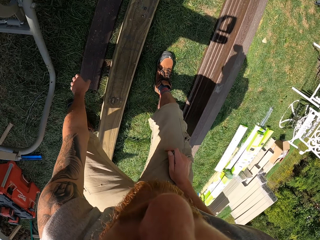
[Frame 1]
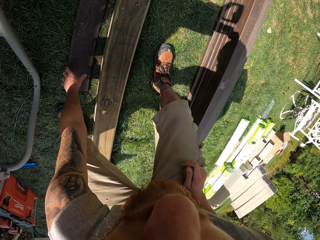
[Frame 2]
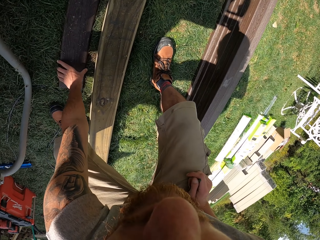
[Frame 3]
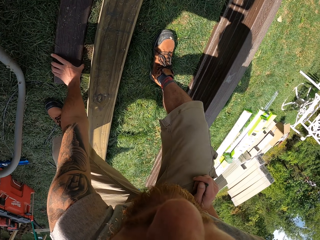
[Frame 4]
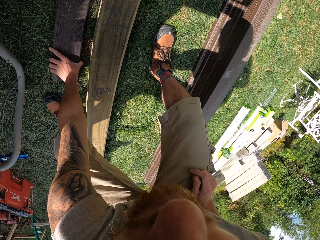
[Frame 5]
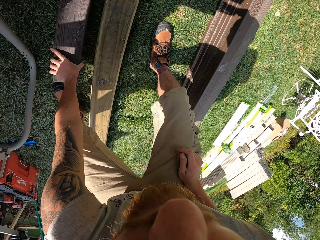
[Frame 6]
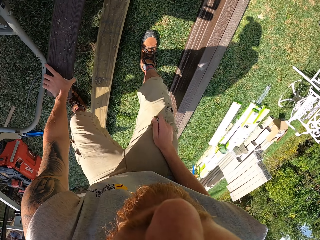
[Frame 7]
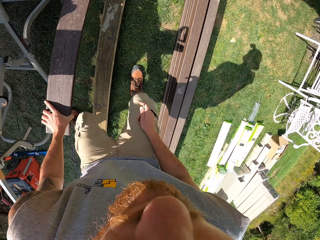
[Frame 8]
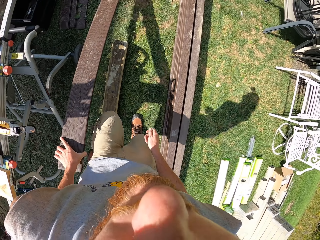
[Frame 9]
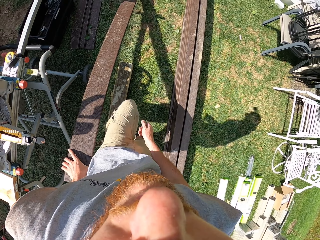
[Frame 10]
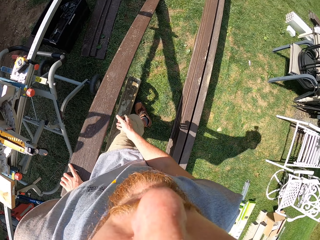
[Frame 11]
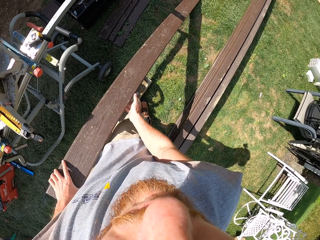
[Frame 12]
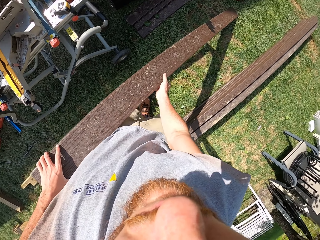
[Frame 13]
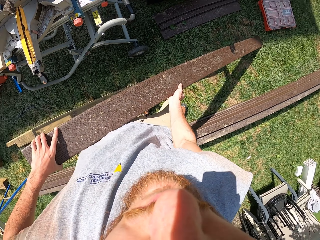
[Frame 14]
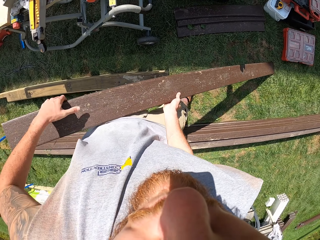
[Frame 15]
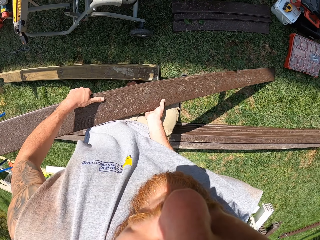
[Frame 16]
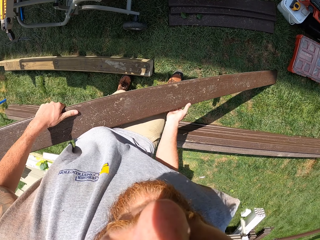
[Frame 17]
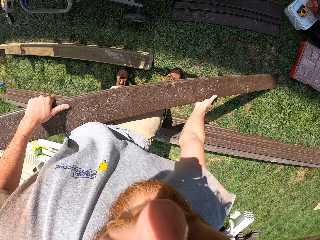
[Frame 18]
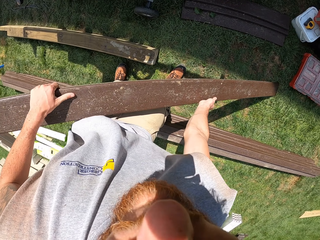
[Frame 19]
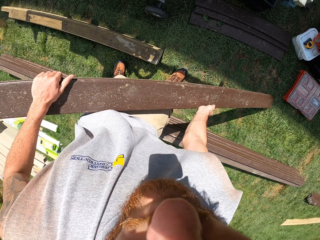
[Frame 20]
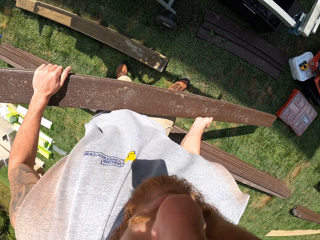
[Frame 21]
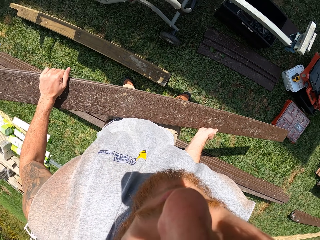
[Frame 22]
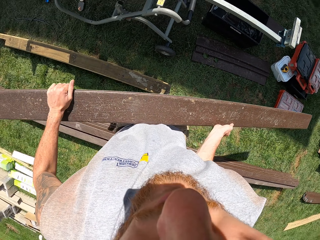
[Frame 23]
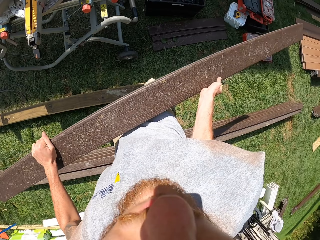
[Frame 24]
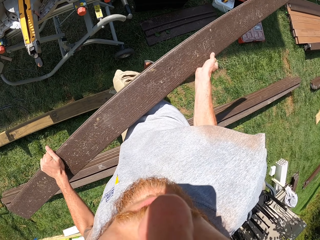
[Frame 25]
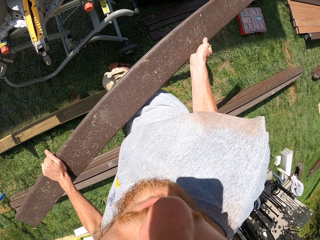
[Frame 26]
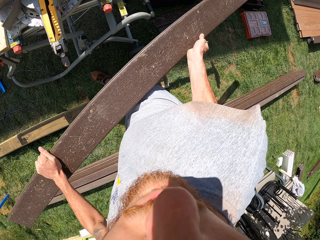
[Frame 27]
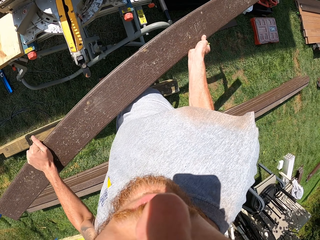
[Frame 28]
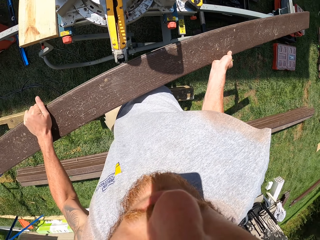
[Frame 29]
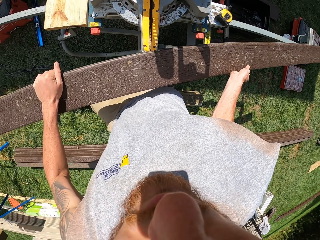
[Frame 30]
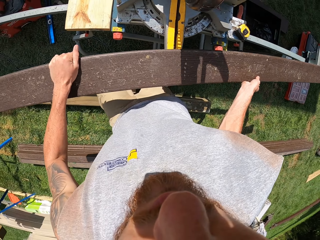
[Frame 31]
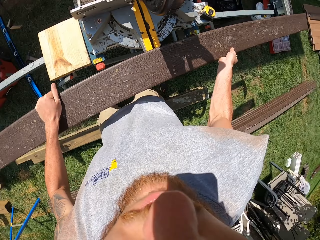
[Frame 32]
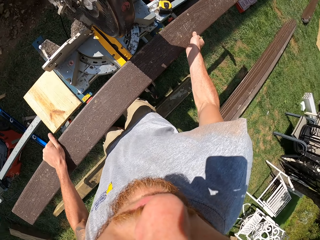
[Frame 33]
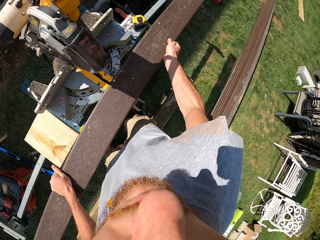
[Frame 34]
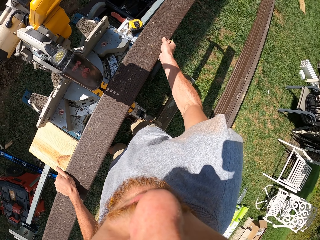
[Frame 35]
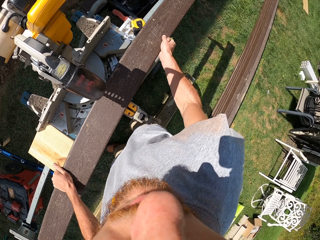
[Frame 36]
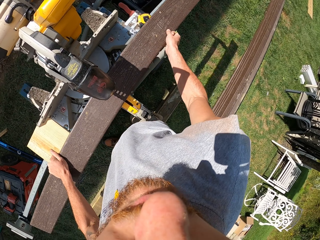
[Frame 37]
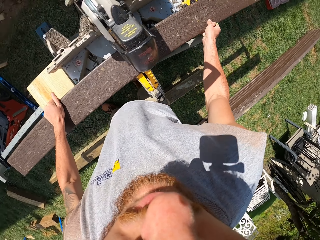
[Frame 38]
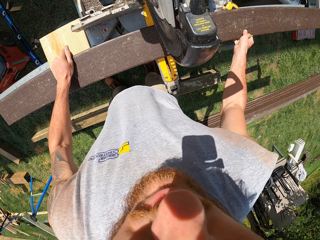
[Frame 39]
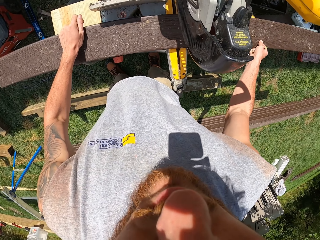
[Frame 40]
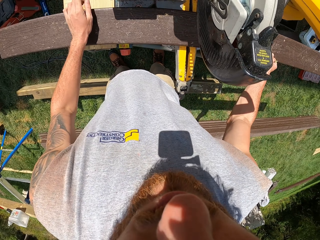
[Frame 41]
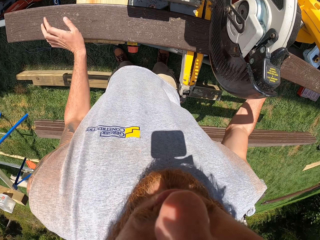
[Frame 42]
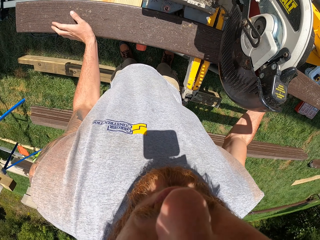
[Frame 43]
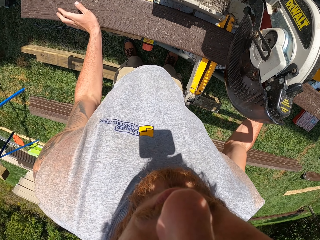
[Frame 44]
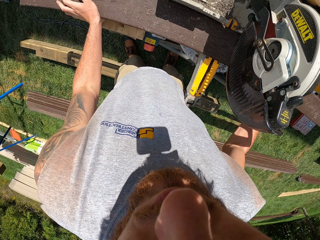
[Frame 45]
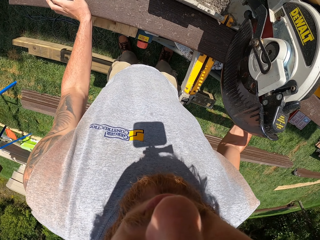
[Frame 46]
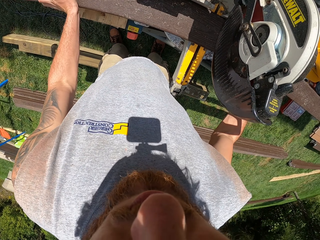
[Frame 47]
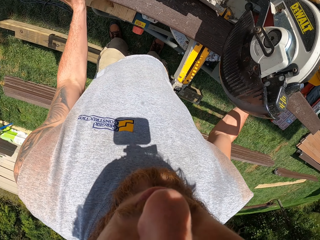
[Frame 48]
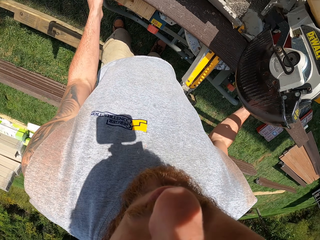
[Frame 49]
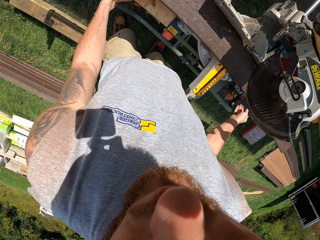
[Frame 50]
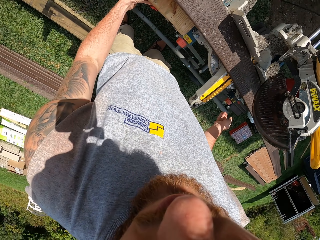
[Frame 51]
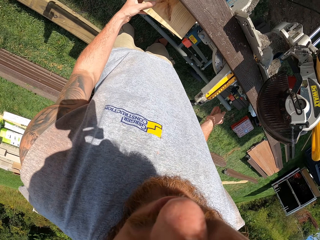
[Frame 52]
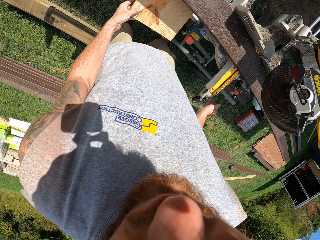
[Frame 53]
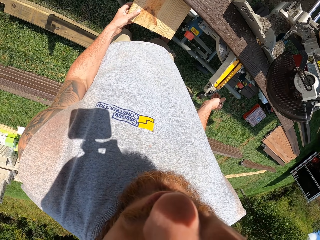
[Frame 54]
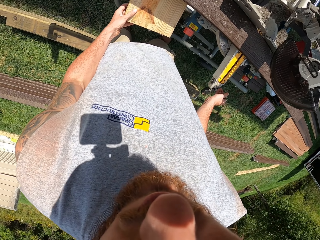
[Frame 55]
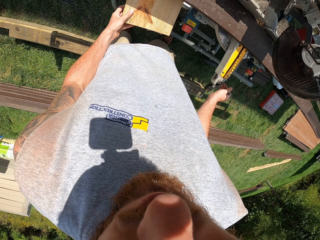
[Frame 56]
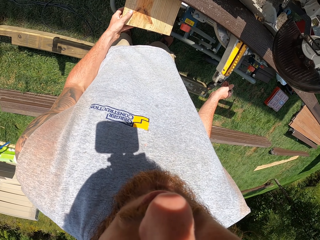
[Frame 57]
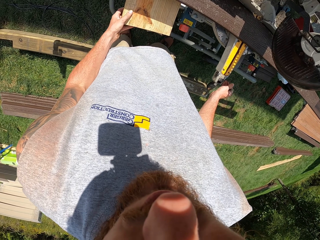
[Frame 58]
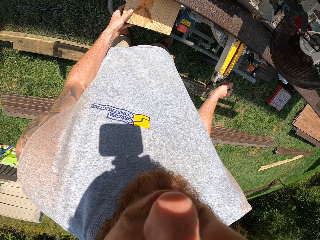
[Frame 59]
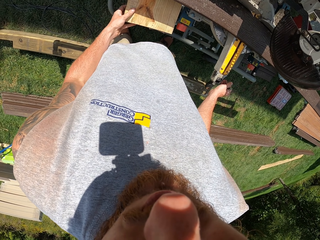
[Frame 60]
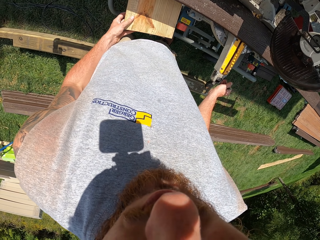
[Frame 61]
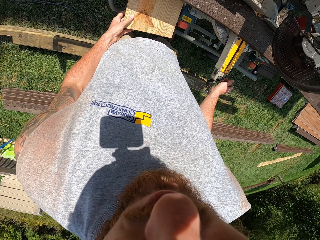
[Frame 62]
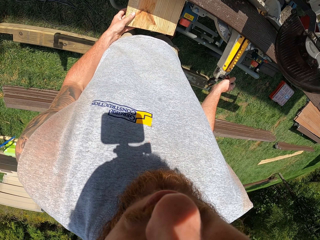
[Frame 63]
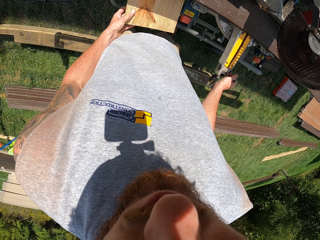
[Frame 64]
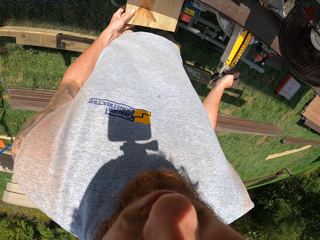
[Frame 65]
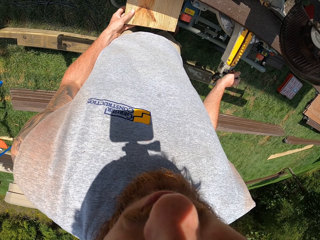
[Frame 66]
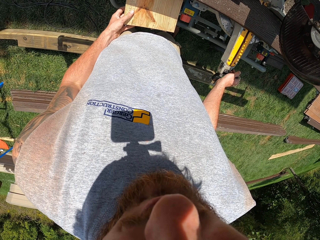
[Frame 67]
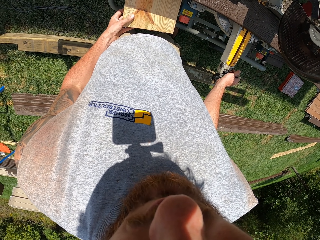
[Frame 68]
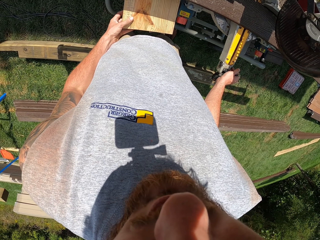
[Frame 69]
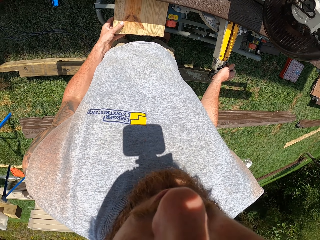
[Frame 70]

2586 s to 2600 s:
The camera wearer picks up wood. They carry the wood. They put the wood on the circular saw machine or miter saw. They move the wood on the circular saw. They adjust the wood piece on the miter saw. They hold a piece of wood.

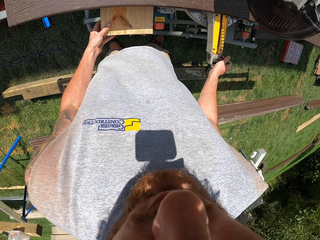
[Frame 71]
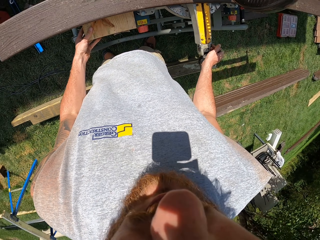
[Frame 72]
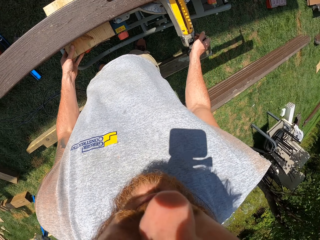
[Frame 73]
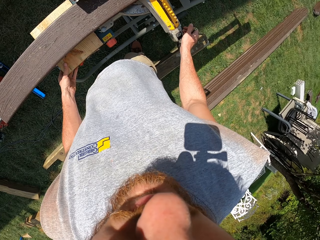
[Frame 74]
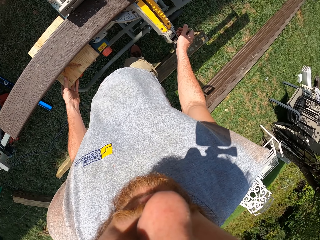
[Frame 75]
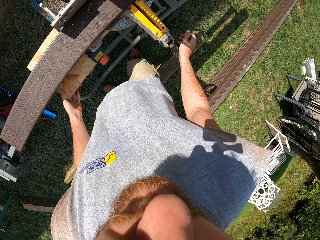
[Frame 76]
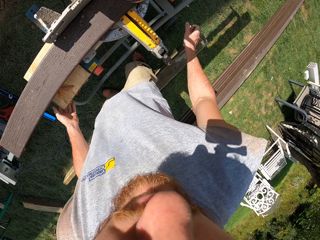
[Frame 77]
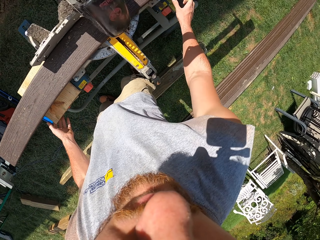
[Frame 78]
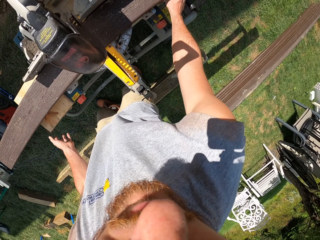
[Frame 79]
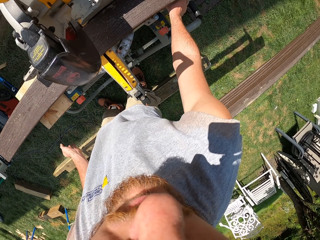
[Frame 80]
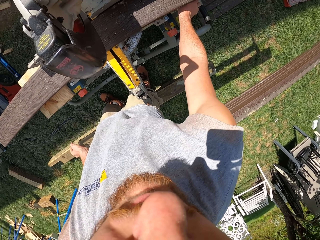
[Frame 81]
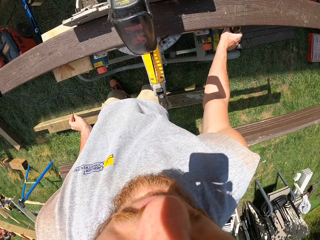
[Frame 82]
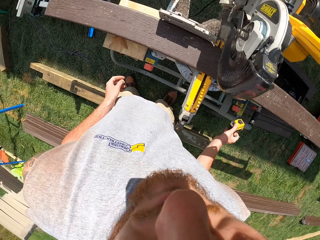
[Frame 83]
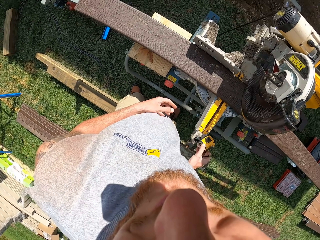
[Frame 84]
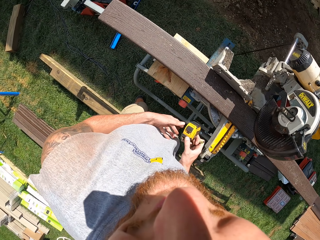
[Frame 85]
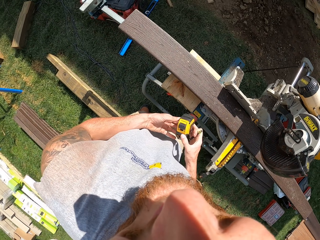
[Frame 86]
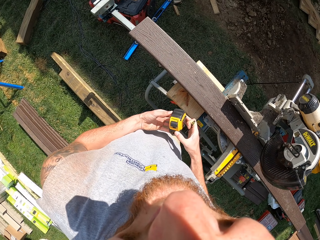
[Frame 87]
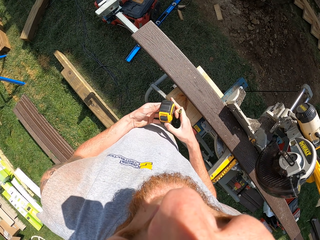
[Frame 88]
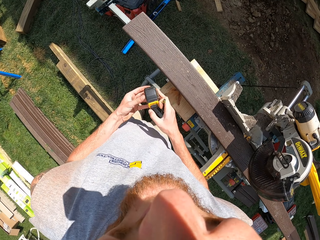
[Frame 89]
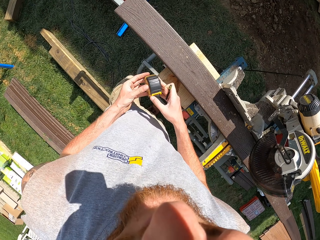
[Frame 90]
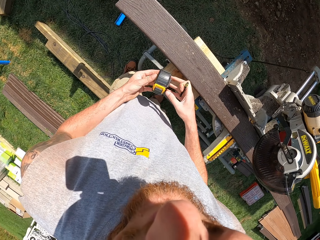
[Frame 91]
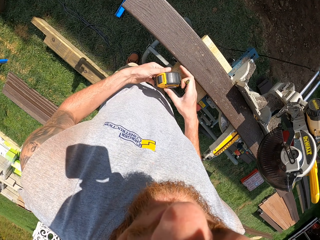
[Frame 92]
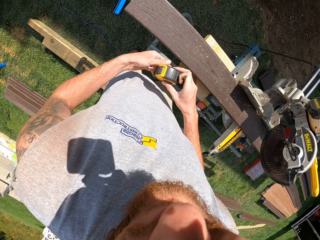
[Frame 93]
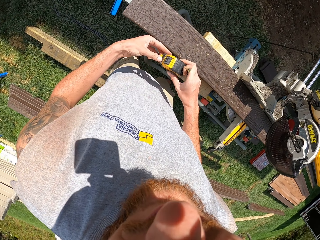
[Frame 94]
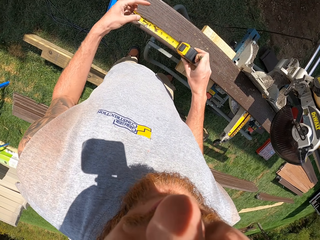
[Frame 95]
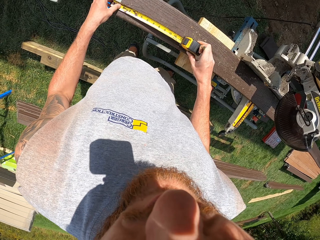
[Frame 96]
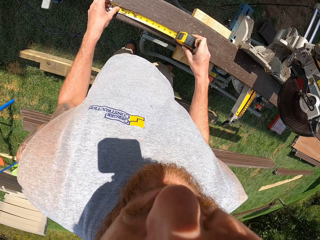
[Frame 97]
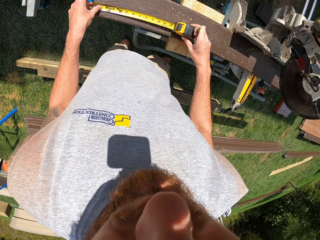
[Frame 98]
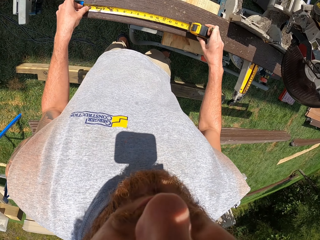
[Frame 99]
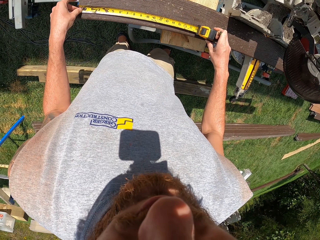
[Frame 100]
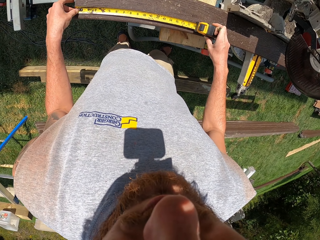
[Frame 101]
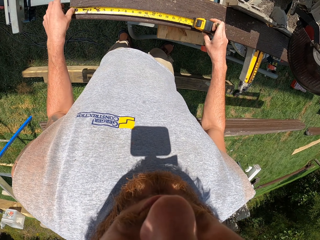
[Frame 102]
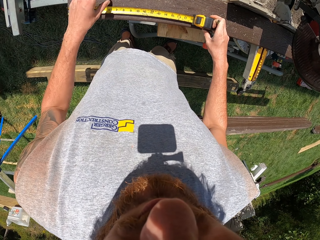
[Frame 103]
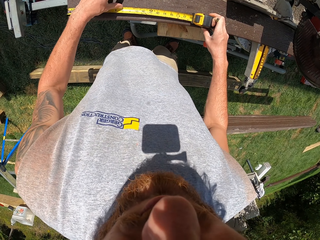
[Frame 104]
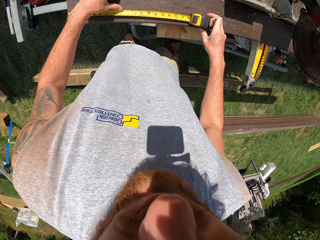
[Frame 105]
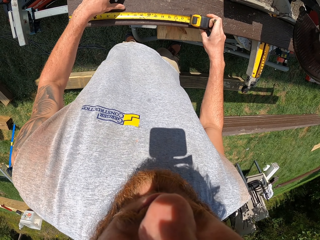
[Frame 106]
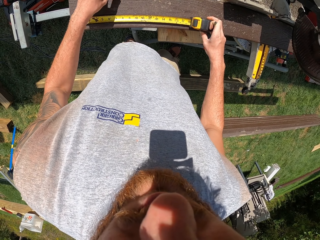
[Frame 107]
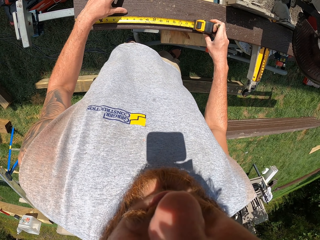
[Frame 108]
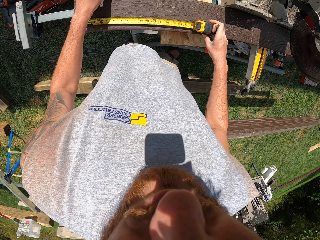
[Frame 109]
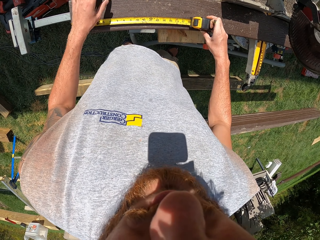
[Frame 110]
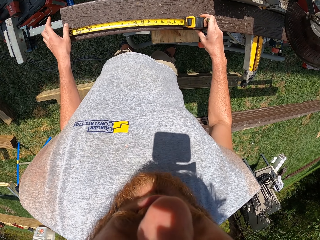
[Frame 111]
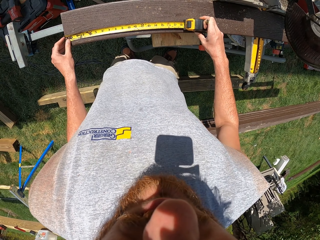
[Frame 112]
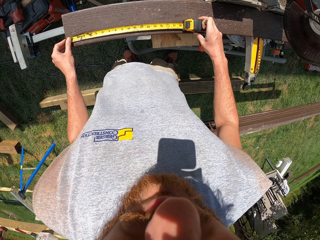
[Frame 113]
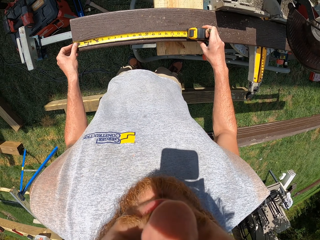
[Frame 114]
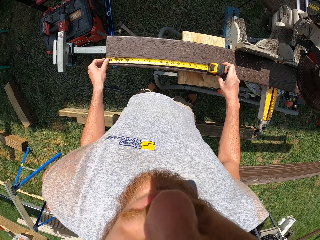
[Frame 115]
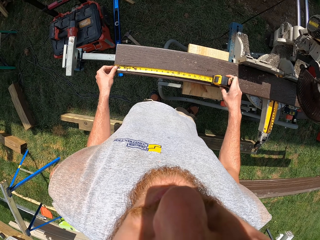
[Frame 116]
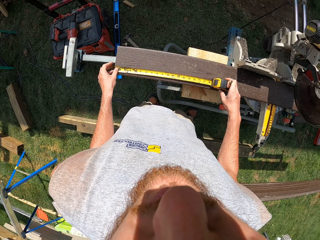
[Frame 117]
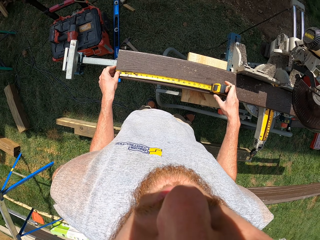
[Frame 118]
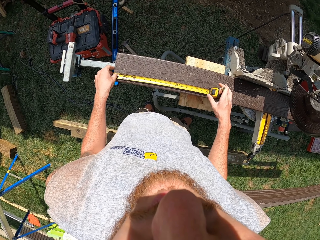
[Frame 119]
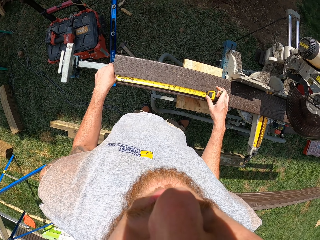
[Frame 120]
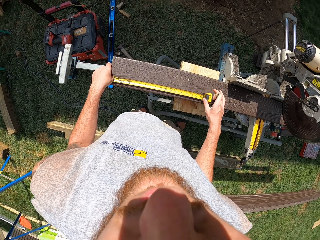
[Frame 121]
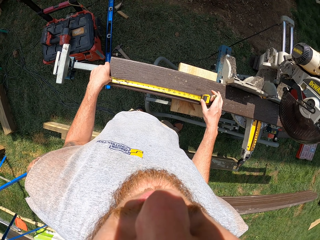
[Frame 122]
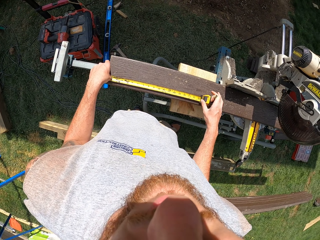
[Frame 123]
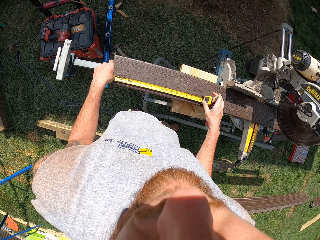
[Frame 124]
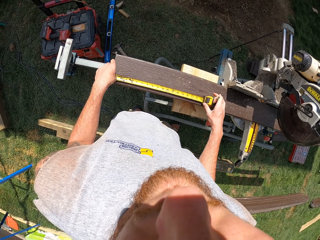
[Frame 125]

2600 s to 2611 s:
The camera wearer picks up a tape measure. They adjust the tape measure. They measure the wood. They wipe the wood. They measure the wood.
